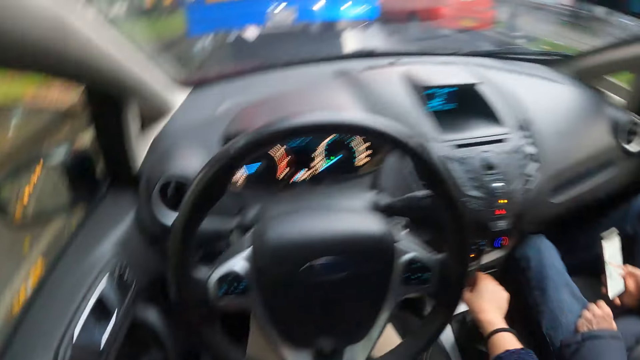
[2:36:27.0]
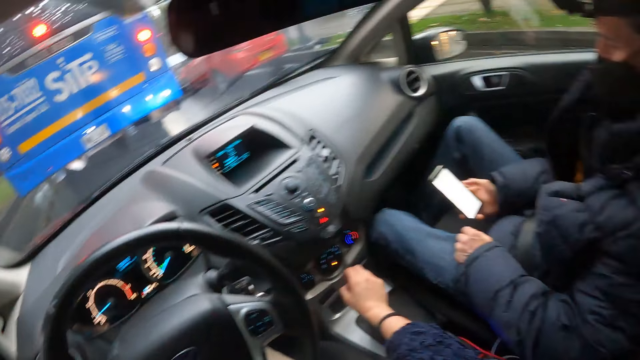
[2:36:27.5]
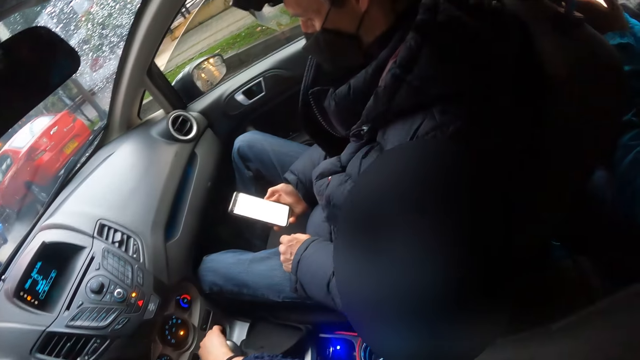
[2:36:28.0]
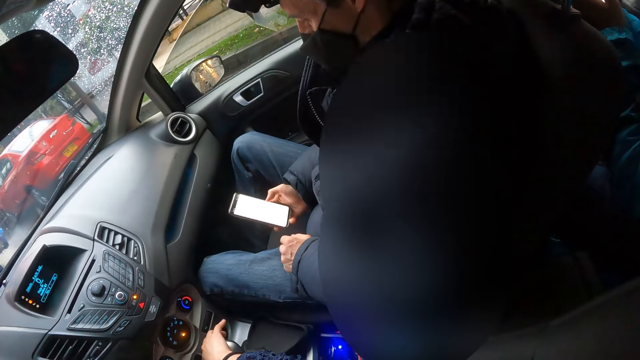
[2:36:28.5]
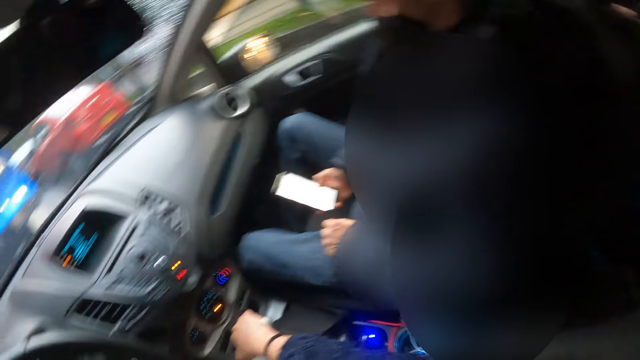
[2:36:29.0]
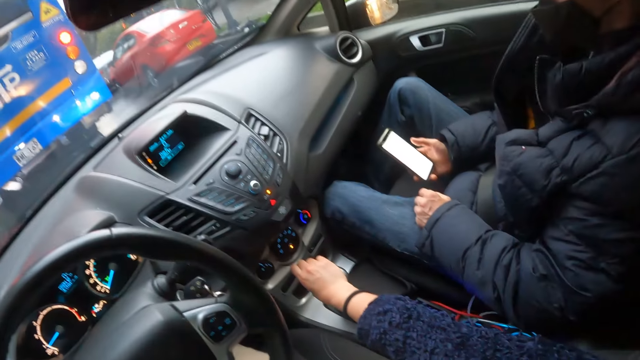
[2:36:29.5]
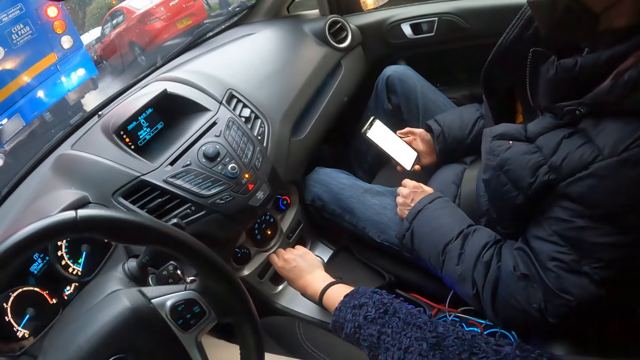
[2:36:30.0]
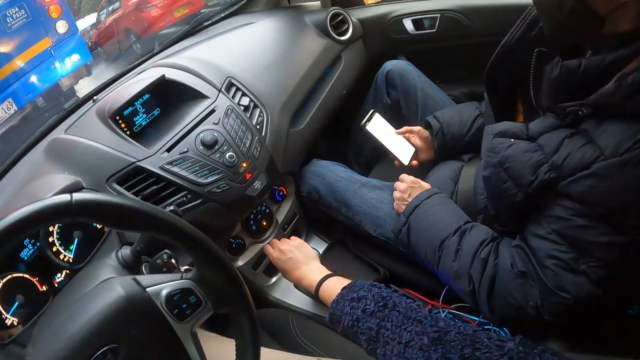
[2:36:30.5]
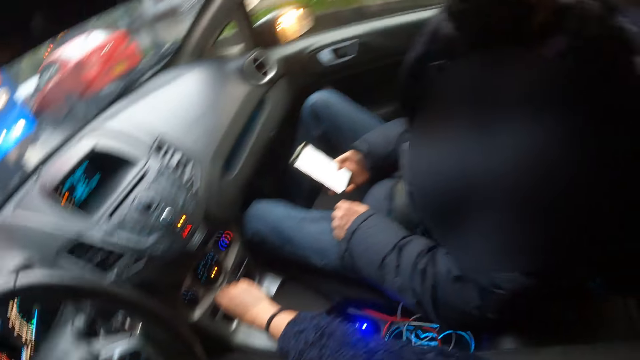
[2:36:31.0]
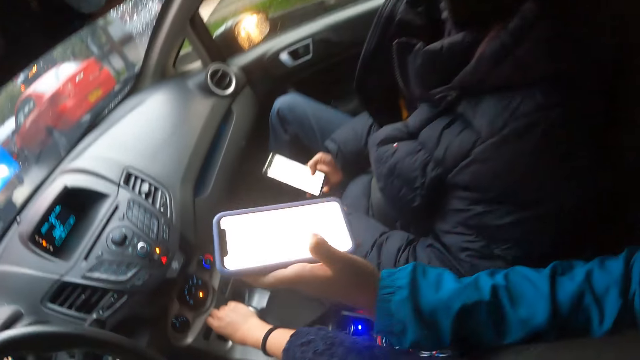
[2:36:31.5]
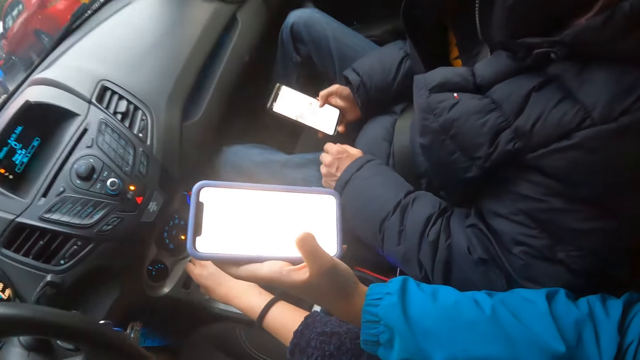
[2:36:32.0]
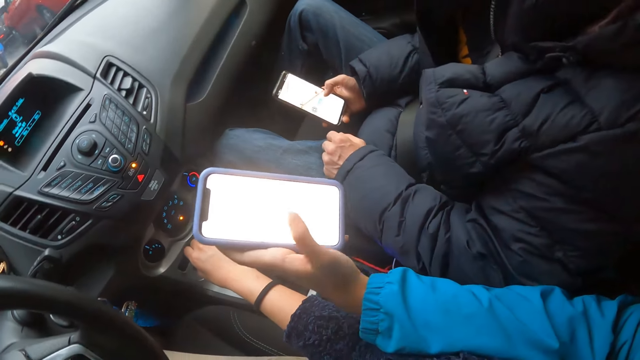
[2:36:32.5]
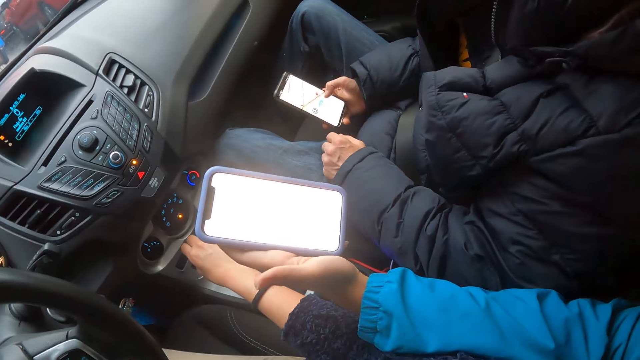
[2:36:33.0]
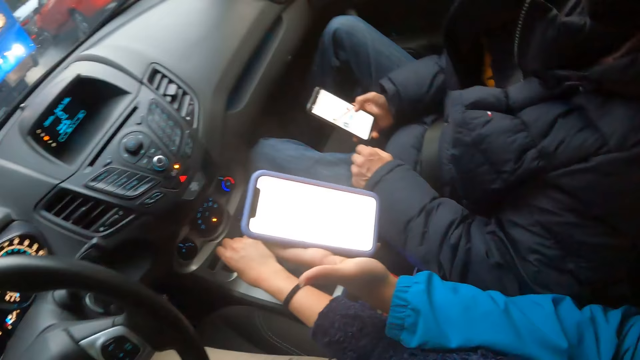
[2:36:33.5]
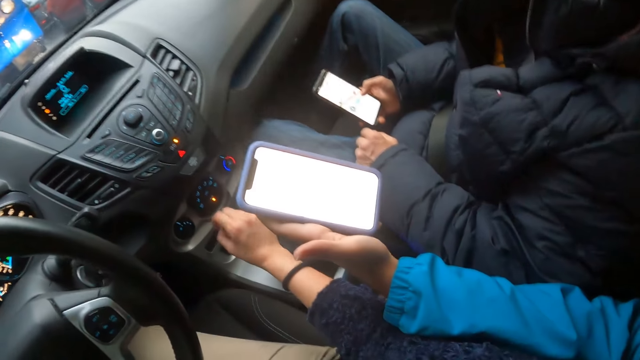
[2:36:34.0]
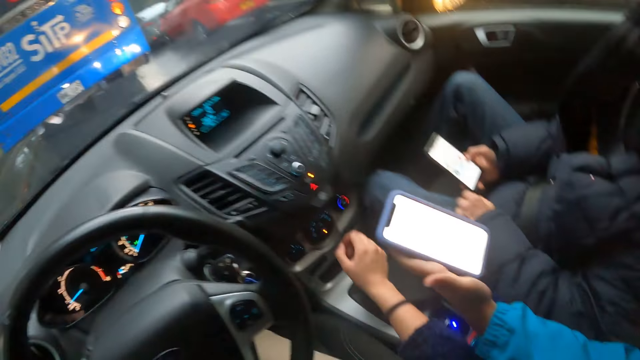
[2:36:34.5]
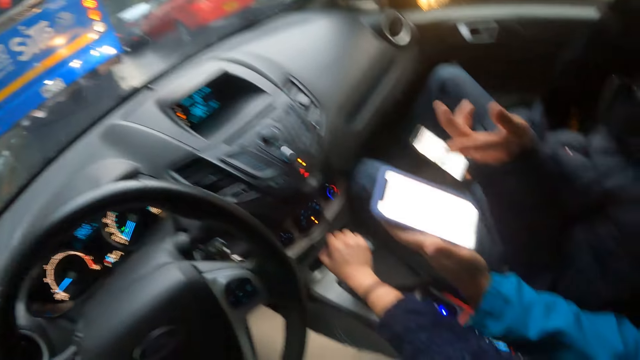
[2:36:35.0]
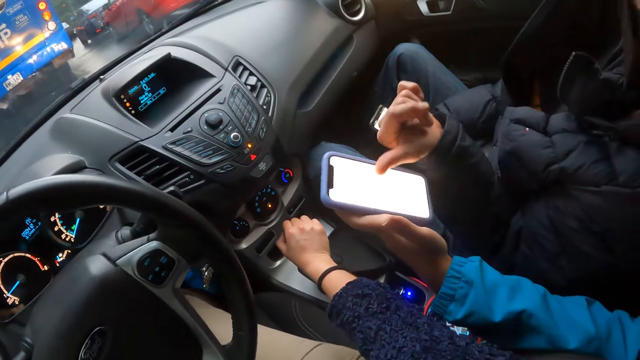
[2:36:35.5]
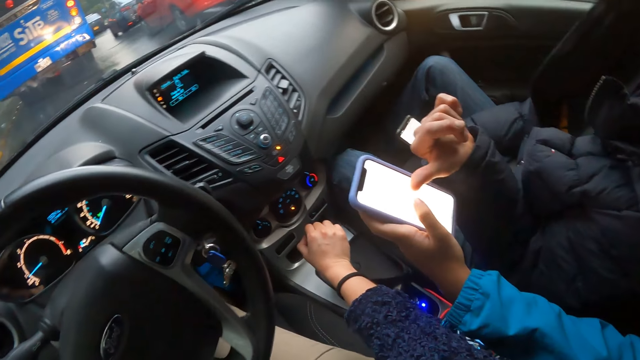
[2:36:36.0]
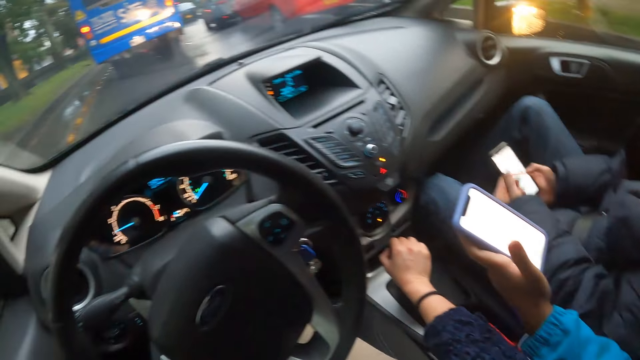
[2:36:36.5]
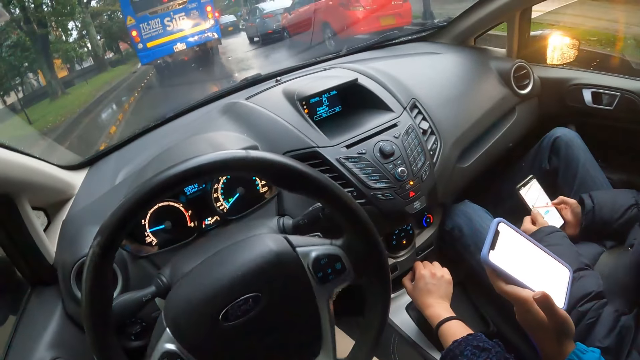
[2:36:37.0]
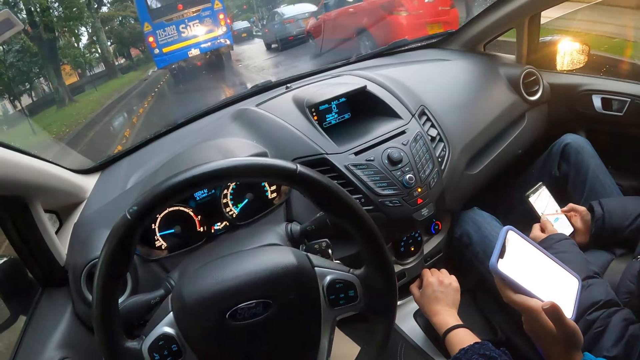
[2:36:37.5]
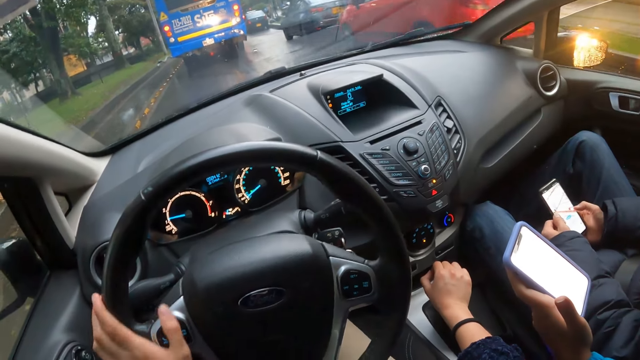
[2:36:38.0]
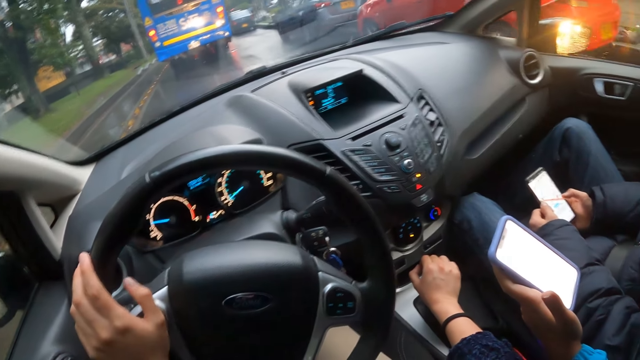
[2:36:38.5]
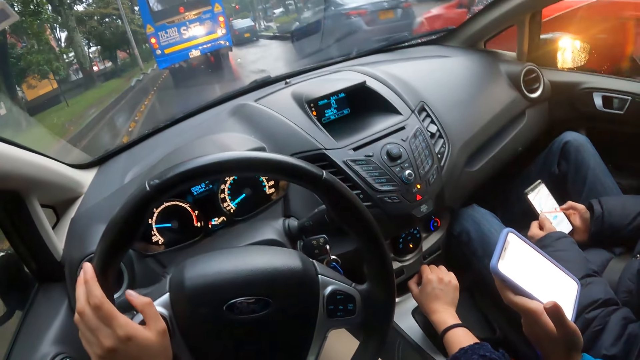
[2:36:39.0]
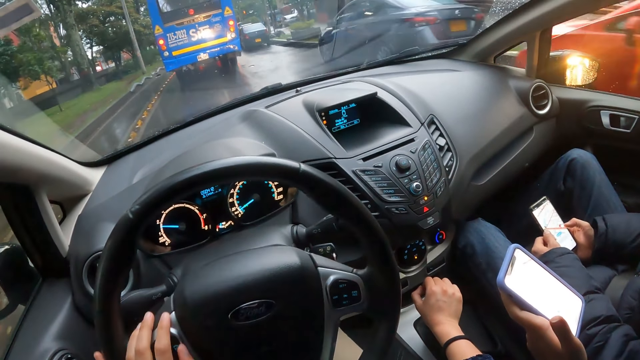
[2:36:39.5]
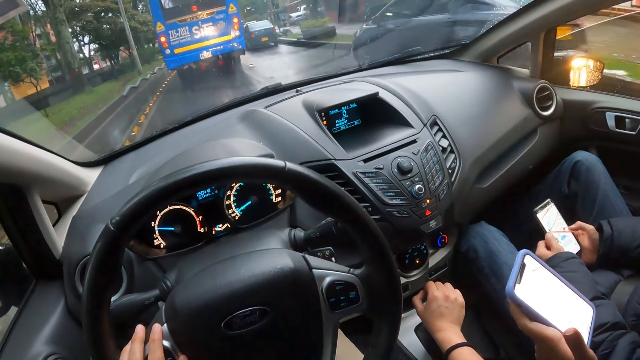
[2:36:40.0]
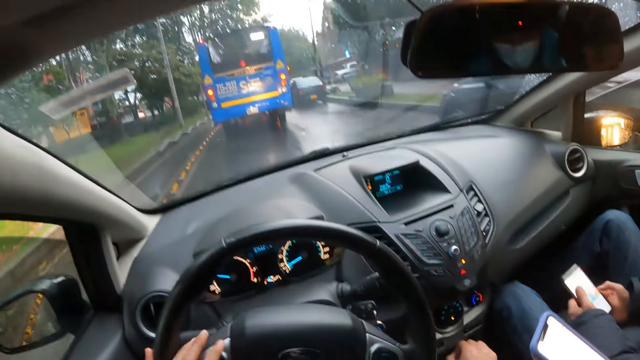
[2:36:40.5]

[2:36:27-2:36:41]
A man stretches a phone forward with his left hand. The camera wearer holds the gear lever and looks at the mobile phone. Another man interacts with the first man. The camera wearer controls the steering wheel and holds the gear lever. Another man operates the phone with both hands.

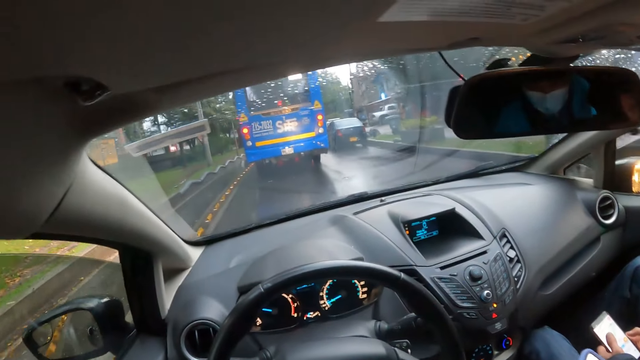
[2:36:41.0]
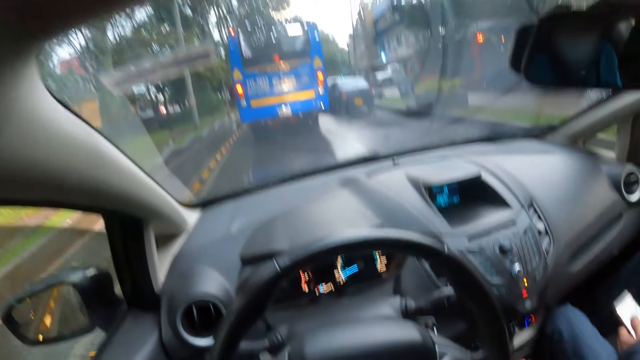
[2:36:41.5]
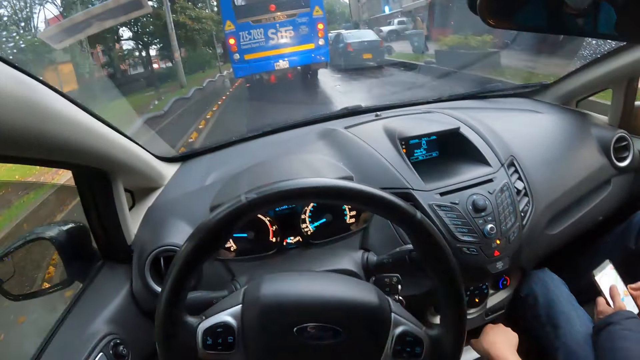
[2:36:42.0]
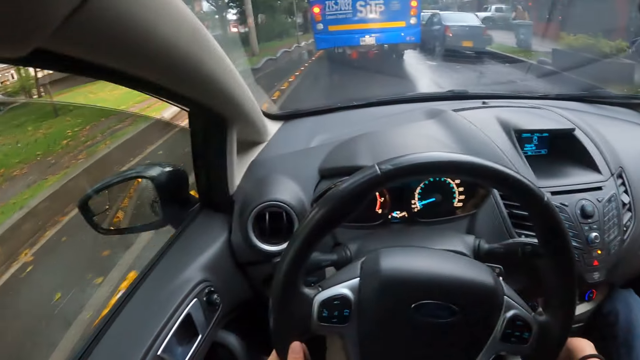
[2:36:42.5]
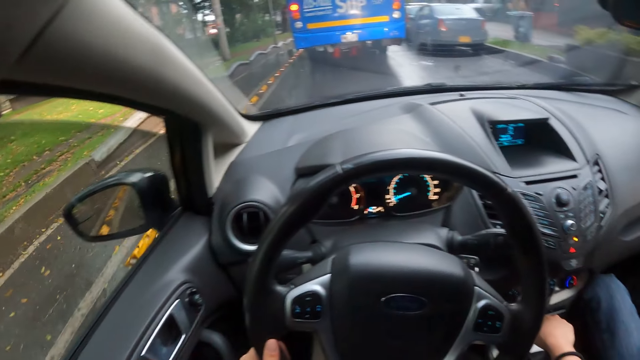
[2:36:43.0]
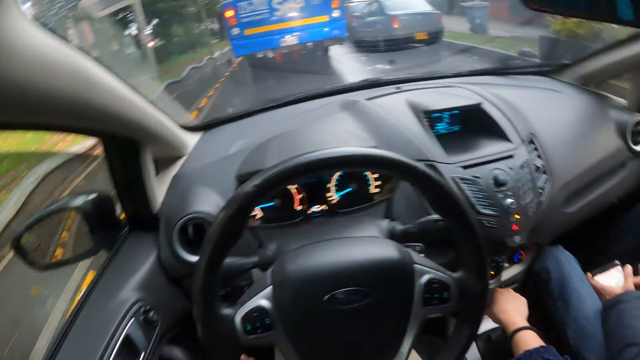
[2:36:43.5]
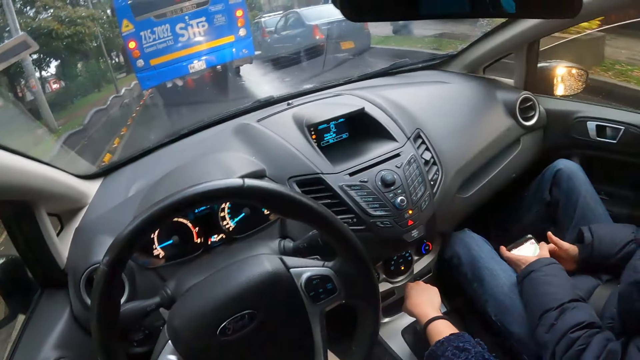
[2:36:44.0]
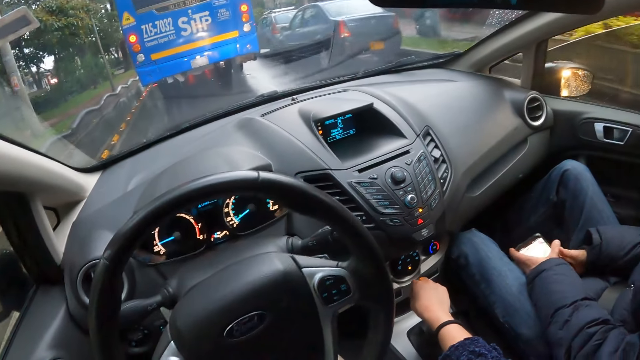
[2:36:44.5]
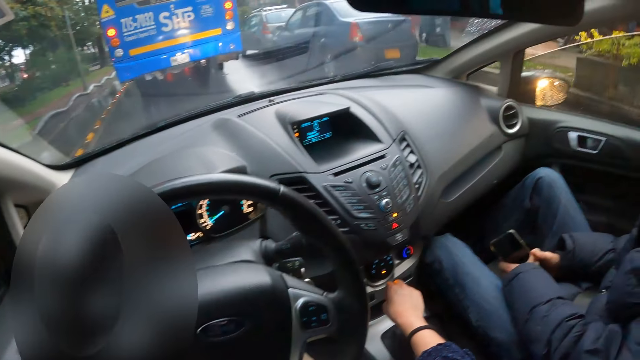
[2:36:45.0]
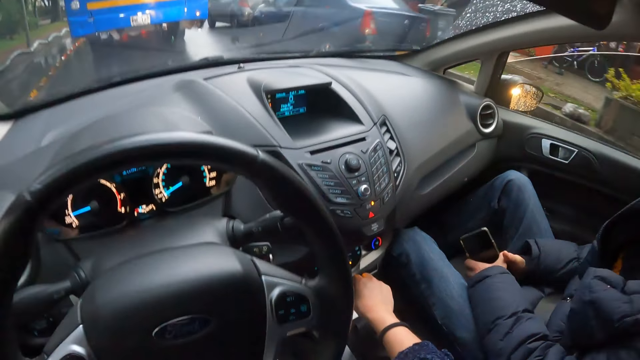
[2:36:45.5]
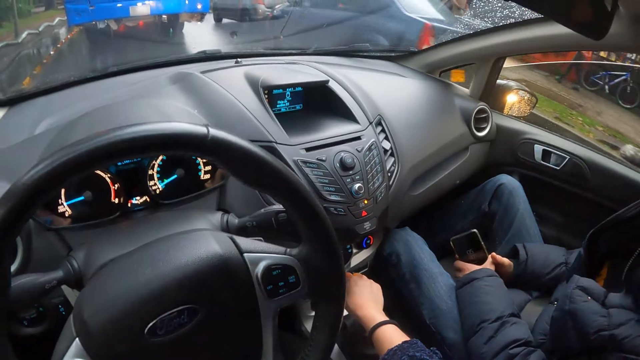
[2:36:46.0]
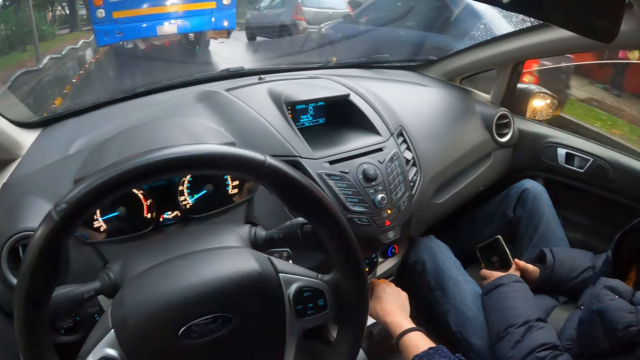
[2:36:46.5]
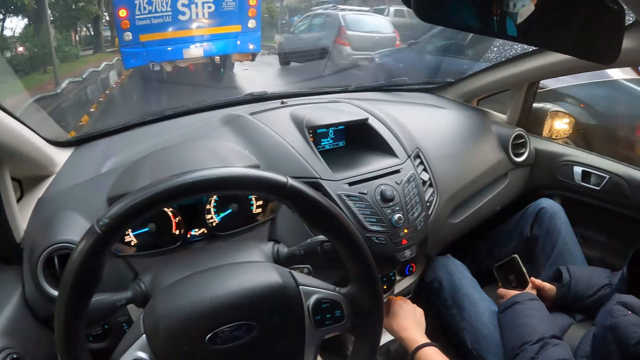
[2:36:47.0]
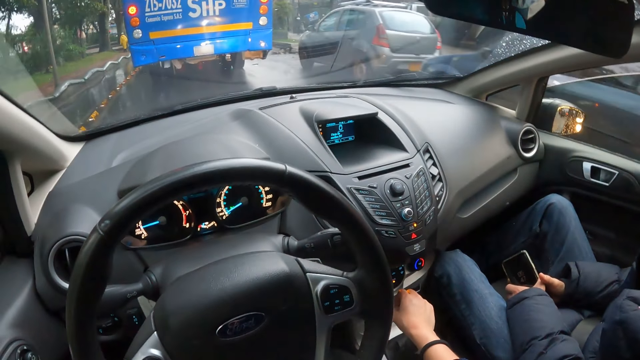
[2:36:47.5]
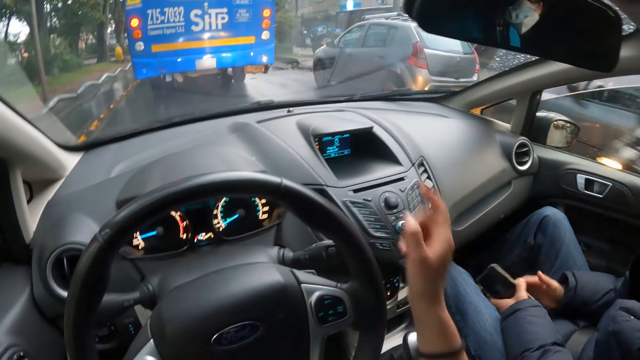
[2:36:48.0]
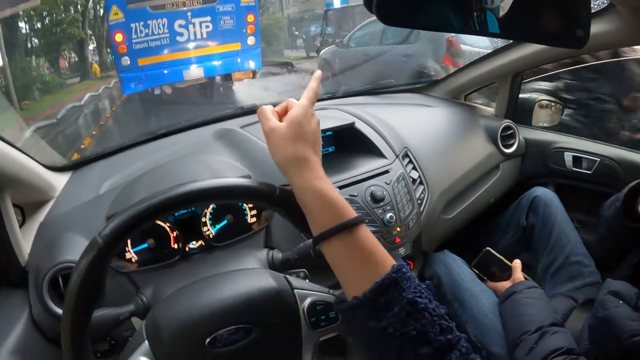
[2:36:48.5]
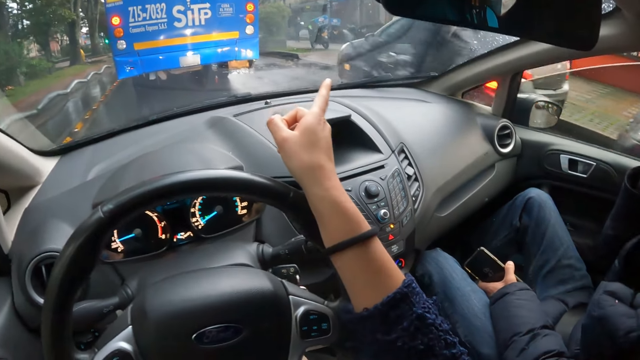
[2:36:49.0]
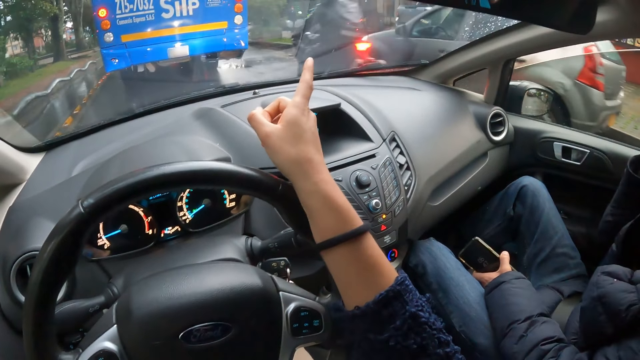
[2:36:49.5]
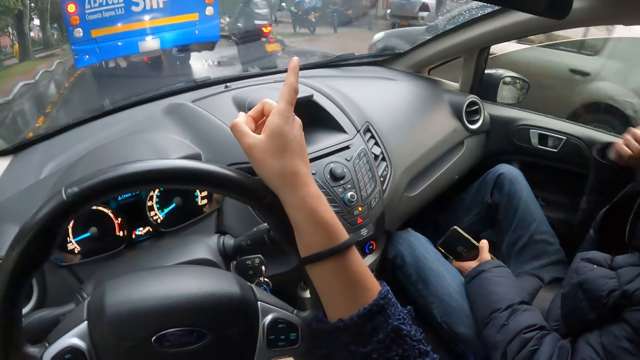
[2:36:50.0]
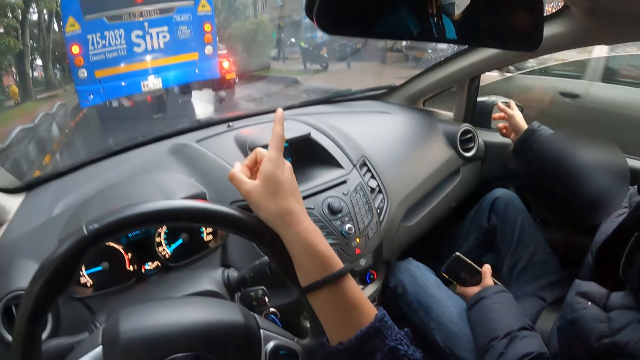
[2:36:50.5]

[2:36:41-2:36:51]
A man holds the phone with both hands. The camera wearer removes his right hand from the gear stick of the car. The man raises his right hand. The camera wearer places his right hand on the steering wheel of the car. He converses with the man and controls the steering wheel.
